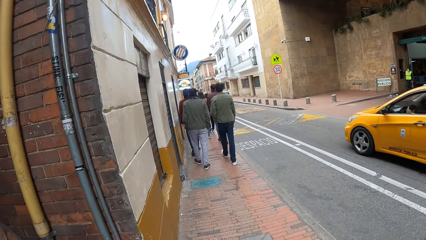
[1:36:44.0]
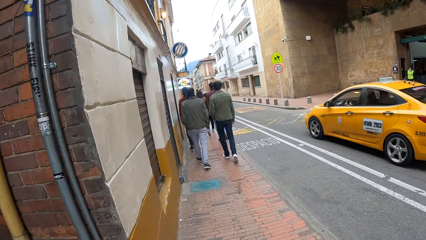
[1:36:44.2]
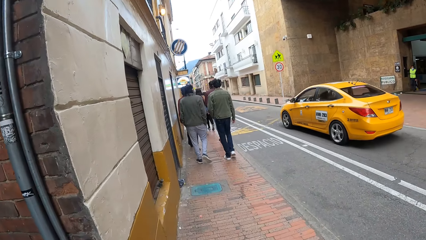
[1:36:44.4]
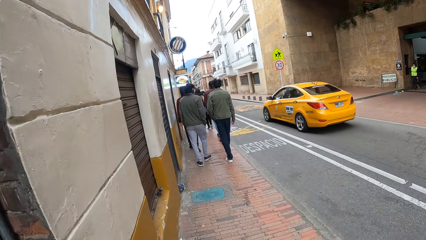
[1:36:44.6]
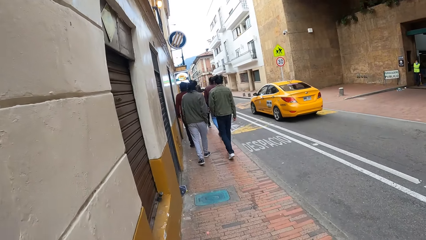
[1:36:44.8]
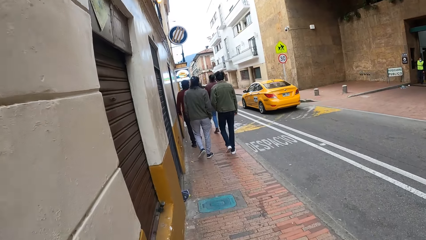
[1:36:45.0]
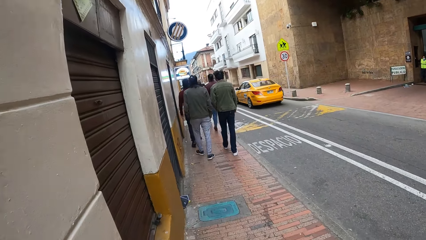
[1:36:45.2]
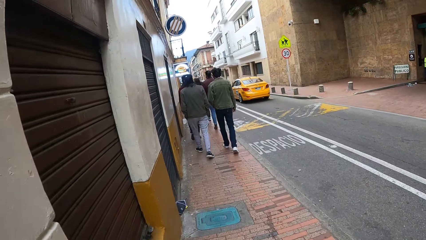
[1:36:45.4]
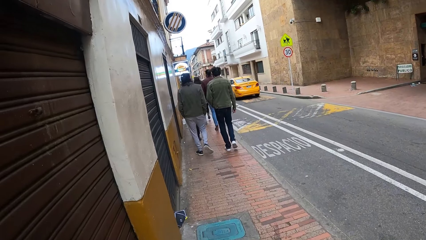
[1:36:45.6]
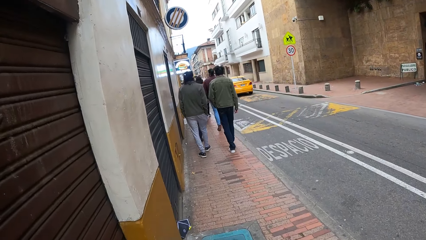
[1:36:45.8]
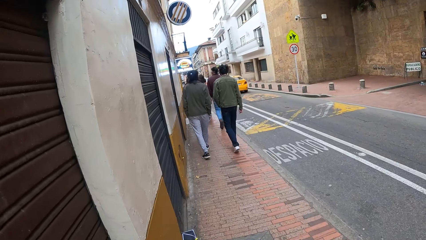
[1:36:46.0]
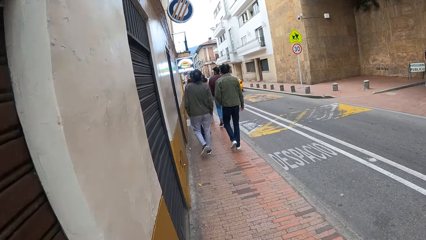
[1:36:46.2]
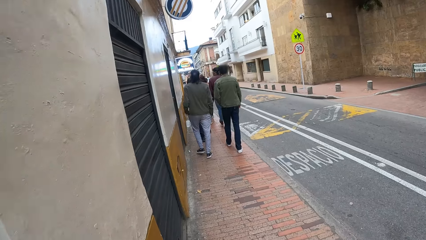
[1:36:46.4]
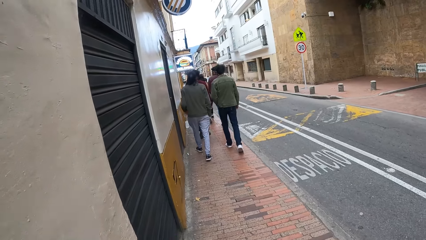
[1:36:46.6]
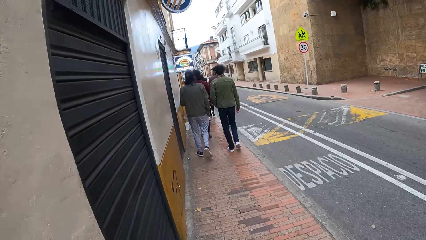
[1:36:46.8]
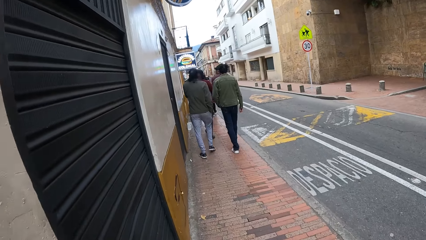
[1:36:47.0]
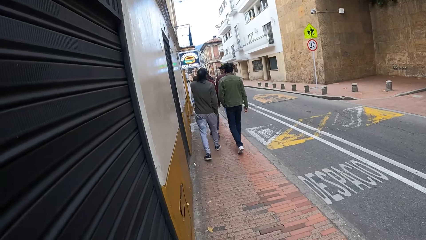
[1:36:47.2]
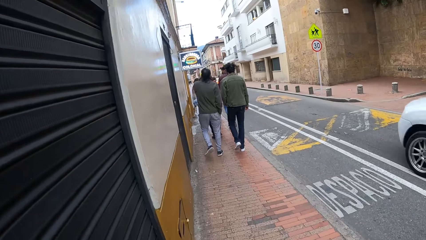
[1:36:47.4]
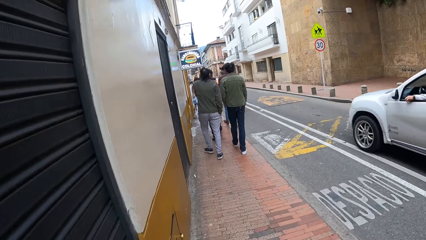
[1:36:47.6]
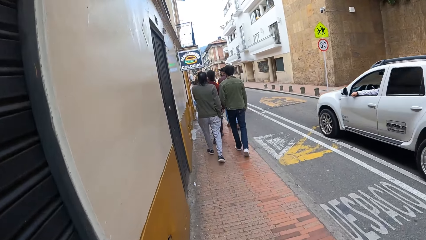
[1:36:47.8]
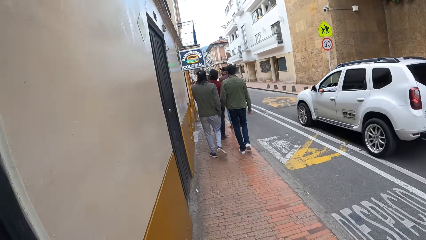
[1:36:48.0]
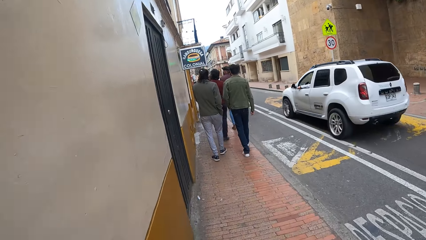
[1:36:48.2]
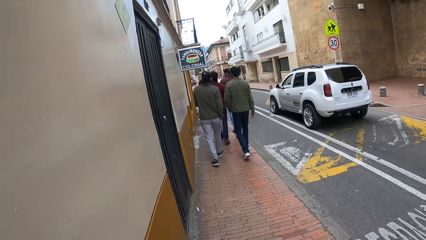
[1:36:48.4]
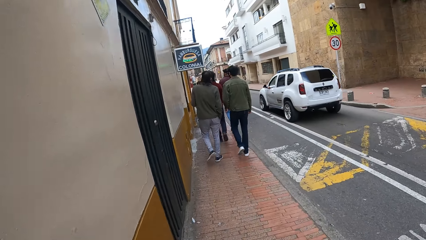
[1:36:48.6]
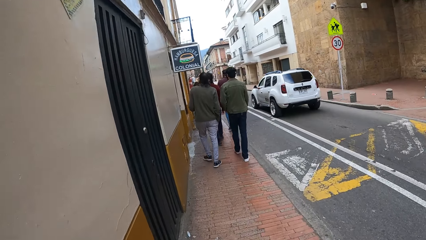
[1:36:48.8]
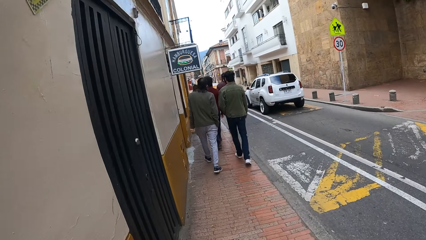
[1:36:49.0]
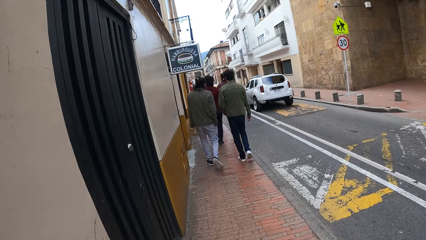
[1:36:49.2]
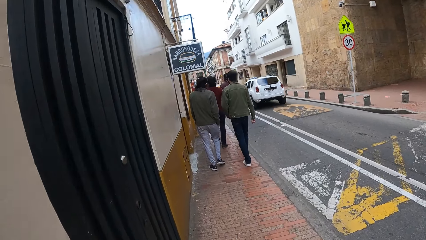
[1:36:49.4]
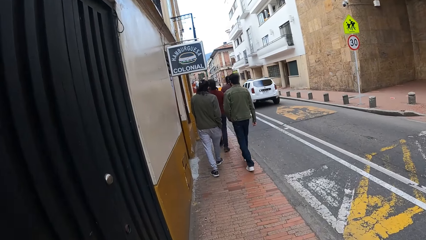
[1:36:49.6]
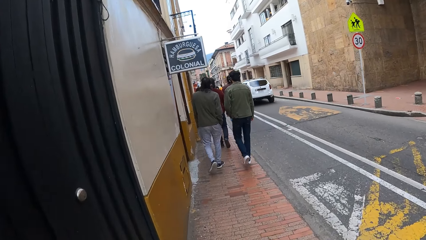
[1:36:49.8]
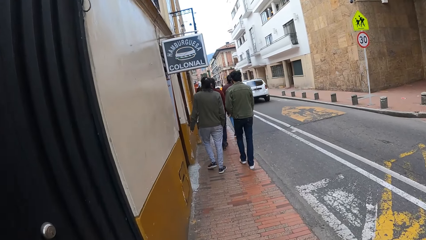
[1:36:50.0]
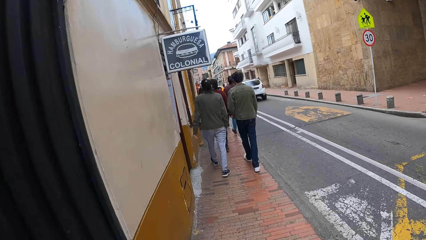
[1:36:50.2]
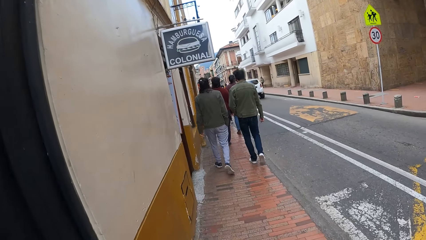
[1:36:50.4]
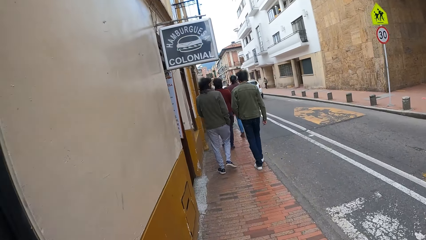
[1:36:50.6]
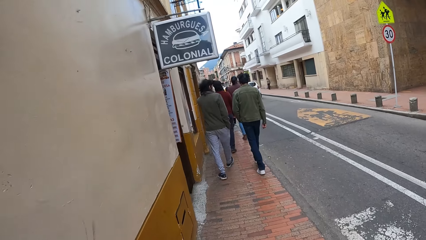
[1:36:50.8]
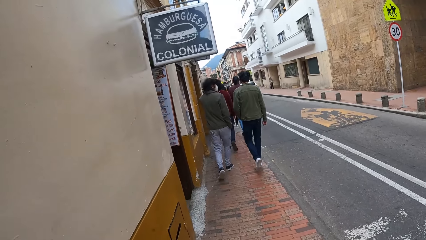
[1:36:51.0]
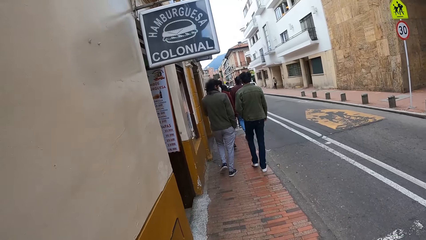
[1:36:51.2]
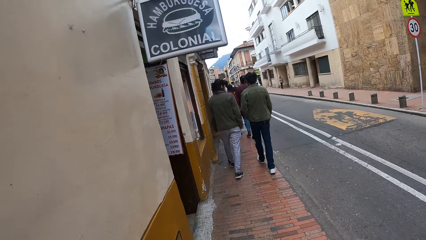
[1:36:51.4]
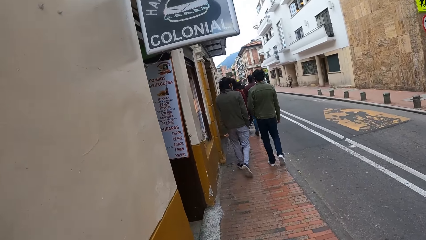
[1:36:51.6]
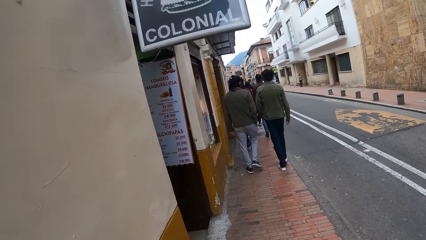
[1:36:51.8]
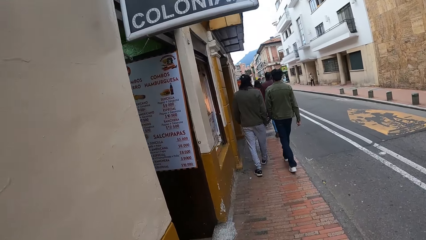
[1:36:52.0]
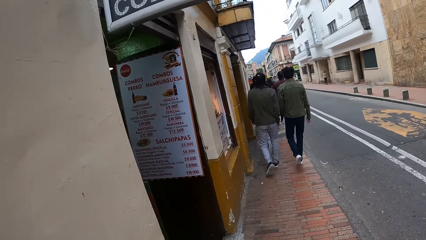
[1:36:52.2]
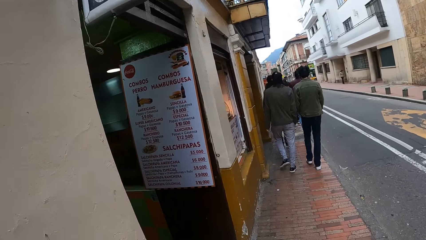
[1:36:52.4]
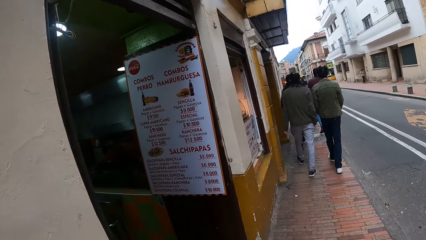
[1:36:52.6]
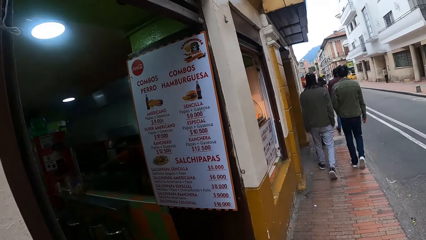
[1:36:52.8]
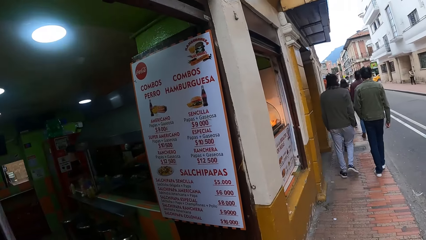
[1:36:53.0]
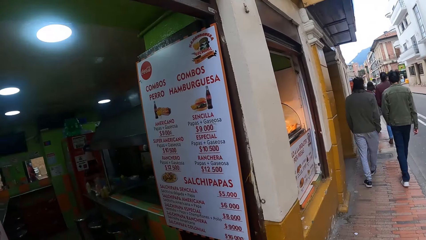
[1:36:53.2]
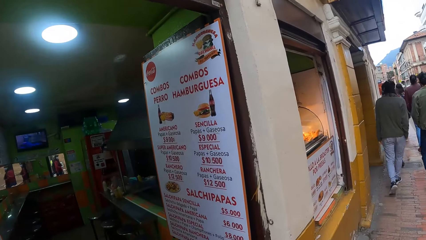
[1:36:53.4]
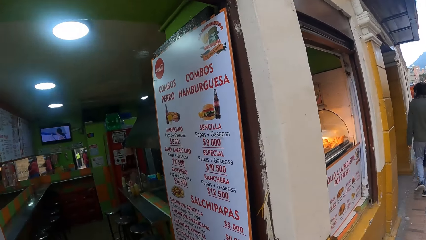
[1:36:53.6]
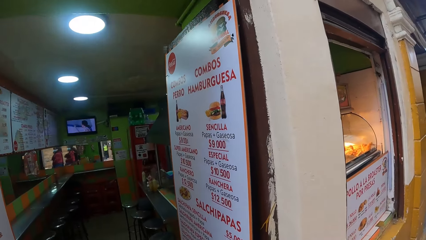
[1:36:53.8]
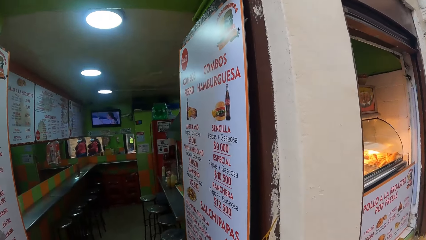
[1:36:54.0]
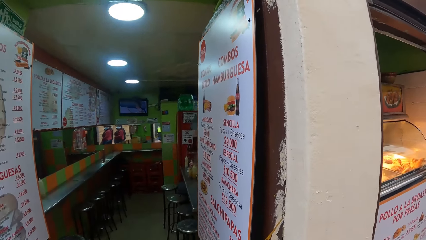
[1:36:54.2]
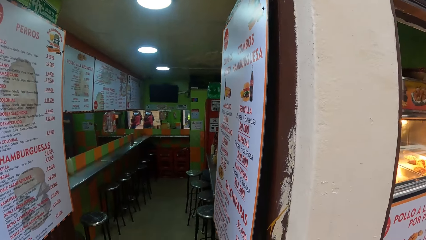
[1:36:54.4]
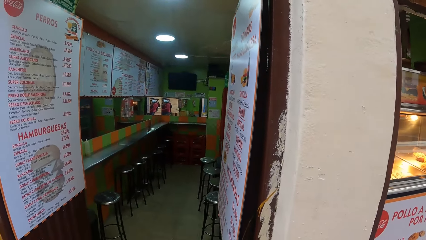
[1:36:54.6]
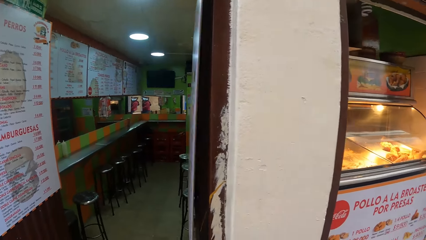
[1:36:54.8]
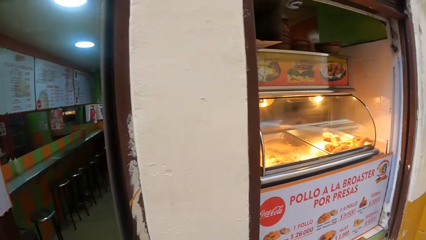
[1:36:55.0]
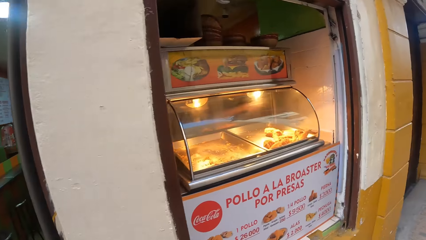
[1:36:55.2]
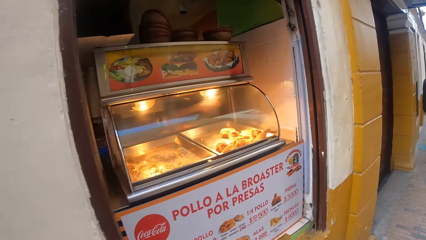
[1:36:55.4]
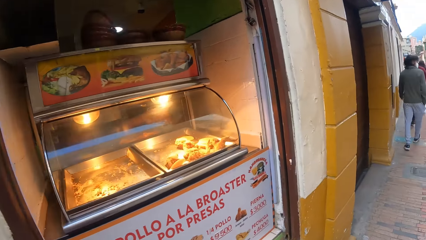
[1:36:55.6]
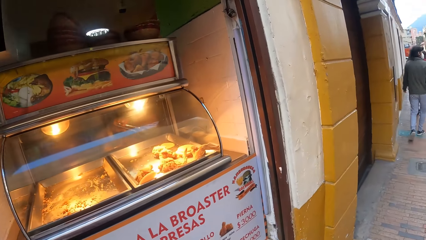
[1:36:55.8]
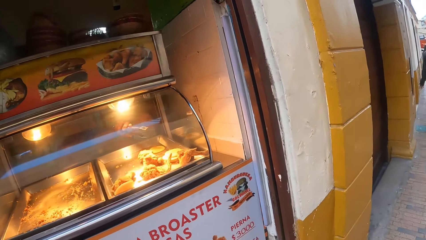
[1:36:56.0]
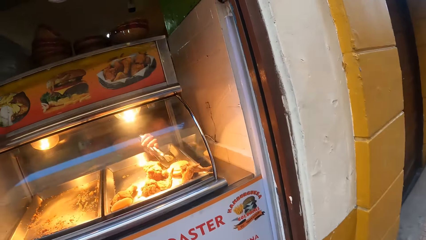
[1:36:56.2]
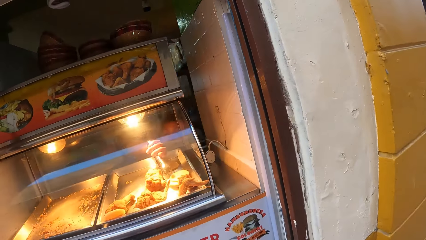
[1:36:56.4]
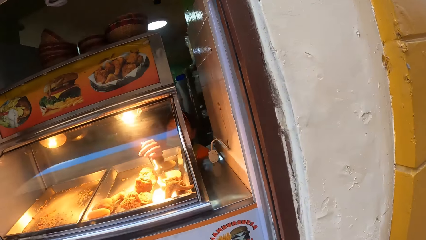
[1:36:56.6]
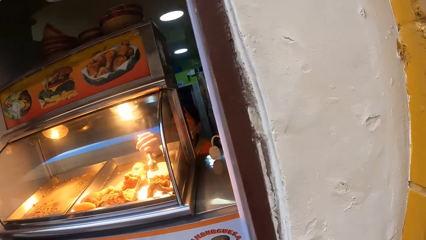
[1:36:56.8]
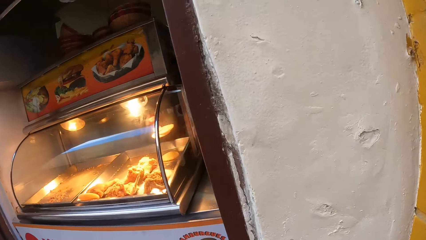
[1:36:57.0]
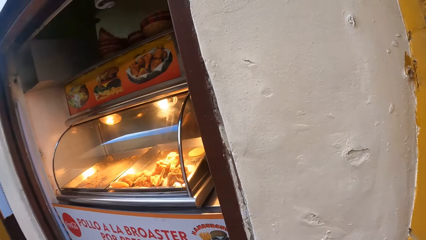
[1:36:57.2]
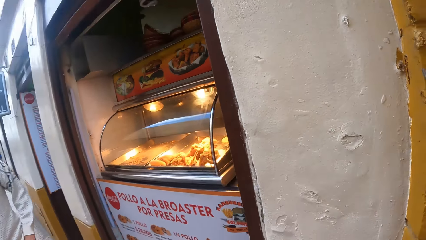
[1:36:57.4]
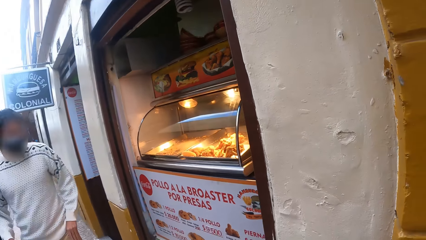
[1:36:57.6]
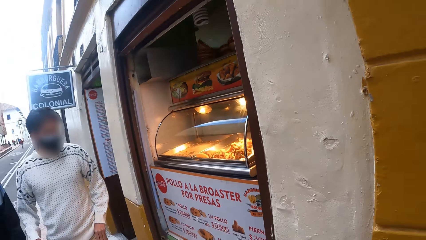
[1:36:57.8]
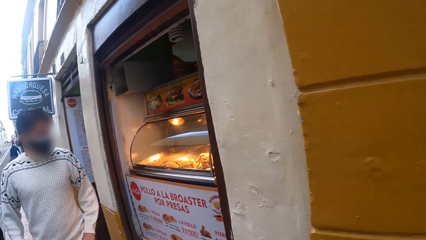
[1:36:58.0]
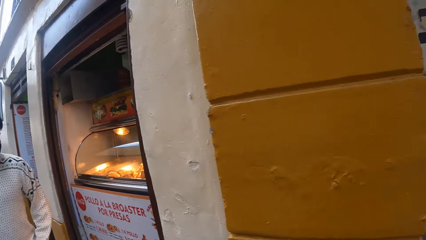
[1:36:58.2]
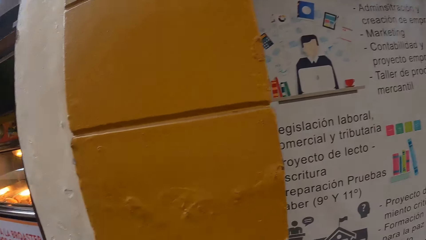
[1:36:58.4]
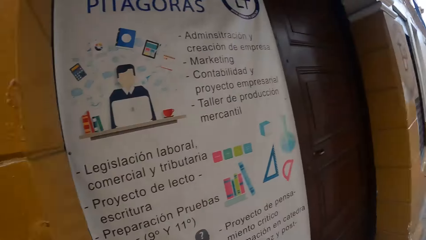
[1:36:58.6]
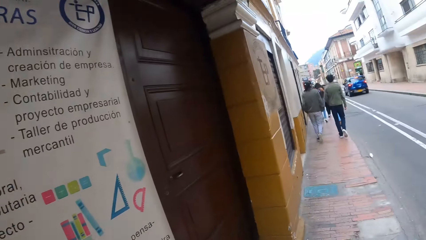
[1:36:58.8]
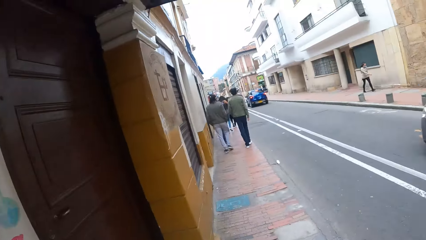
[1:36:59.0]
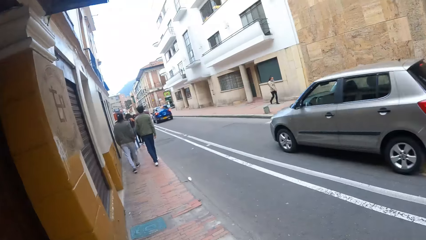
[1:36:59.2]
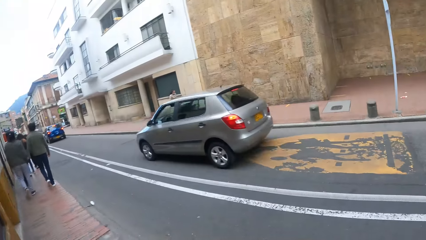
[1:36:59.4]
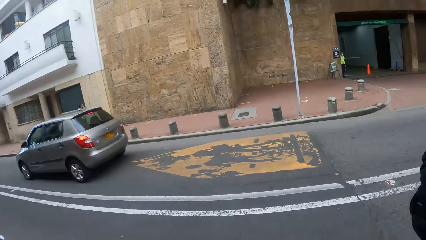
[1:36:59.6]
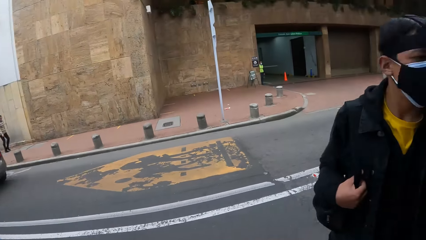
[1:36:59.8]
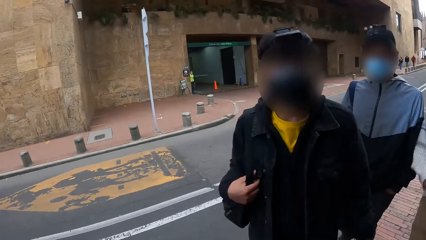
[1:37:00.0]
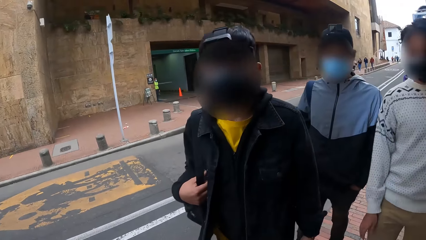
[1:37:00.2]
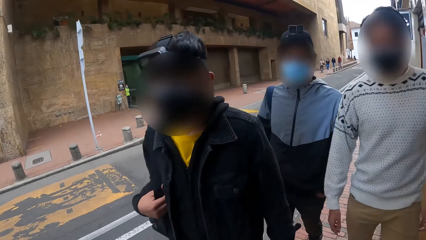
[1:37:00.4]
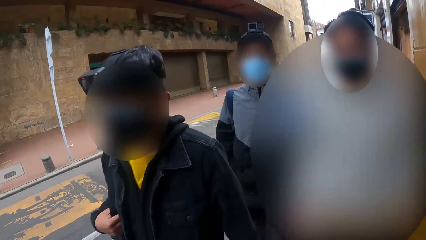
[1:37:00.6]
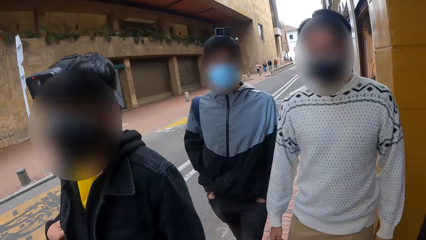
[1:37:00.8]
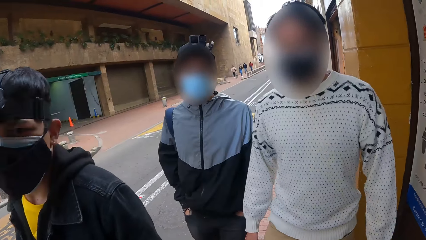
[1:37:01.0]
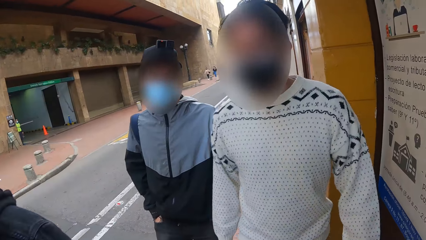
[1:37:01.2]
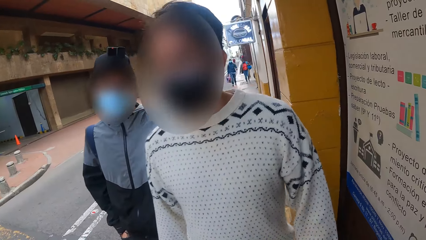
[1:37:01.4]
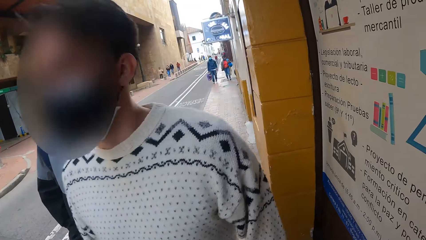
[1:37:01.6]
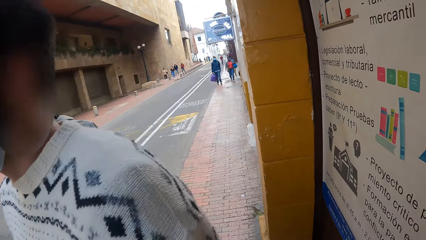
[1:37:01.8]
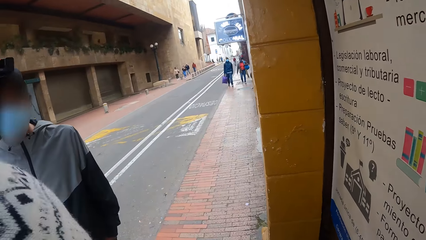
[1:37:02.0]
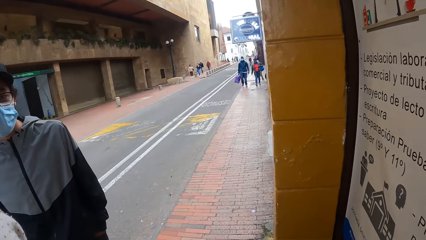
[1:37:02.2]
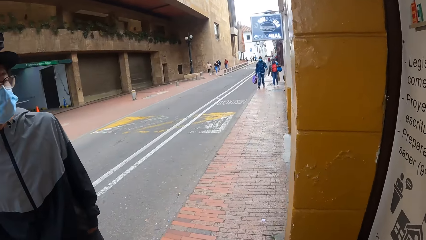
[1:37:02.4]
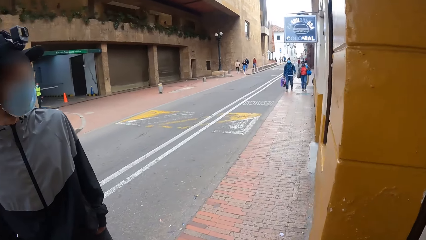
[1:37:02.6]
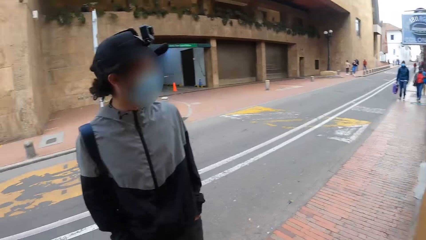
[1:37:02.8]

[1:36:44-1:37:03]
A yellow car drives past the camera wearer. The camera wearer walks on a pavement. A white car drives past the camera wearer. The camera wearer looks at a menu. They look inside a food shop and look at fries. They look at a man and look around. An ash car drives past the camera wearer. The camera wearer looks at another man. They look towards a man, another man and a third man. The third man walks on the walkway. The second man walks on the walkway. The first man walks on the walkway. The camera wearer converses with the first man they looked at.
